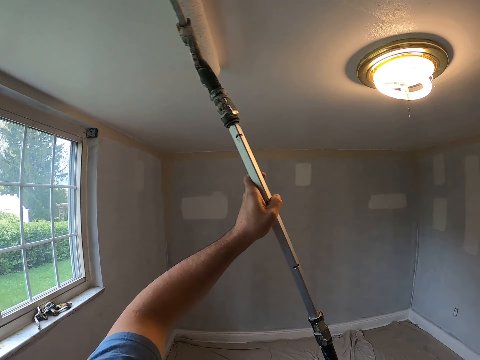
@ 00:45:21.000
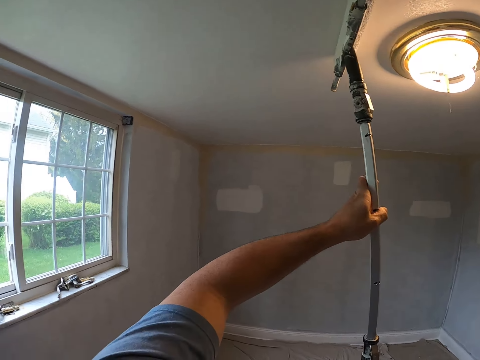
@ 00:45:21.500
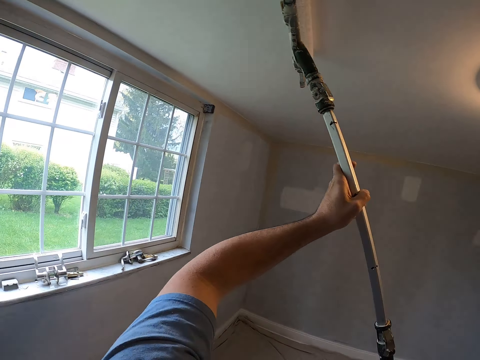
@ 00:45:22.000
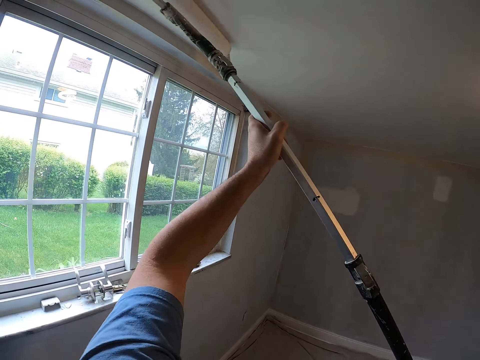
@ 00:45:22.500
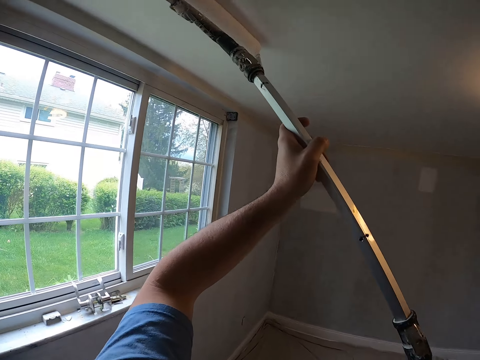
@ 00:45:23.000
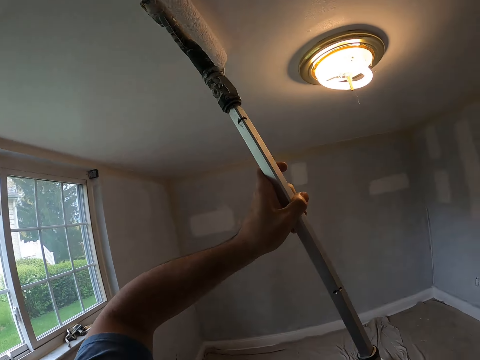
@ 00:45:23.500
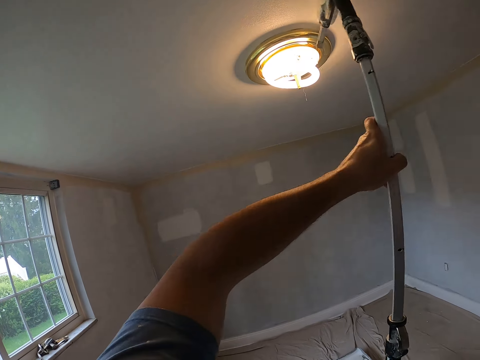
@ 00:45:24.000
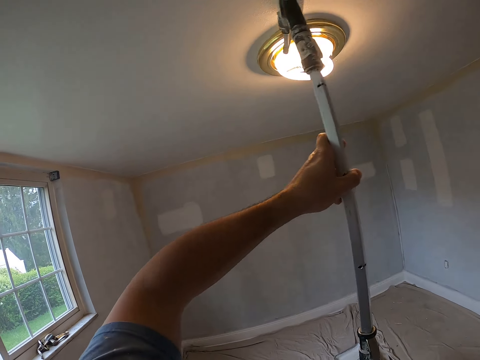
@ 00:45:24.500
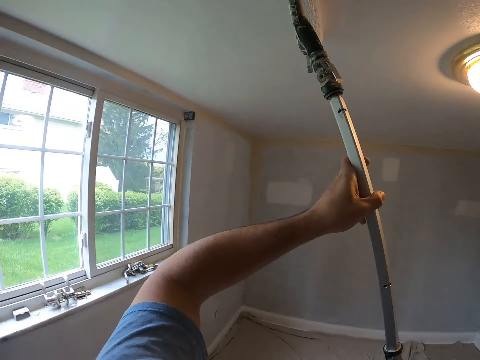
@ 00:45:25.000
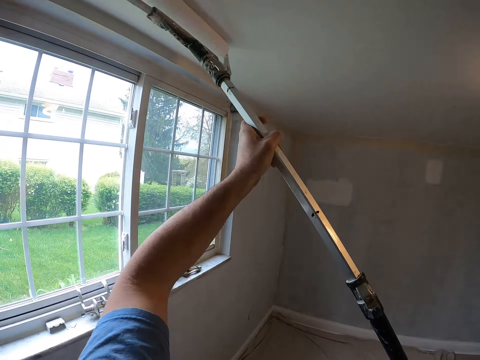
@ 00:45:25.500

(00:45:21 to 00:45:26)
The camera wearer paints the ceiling.

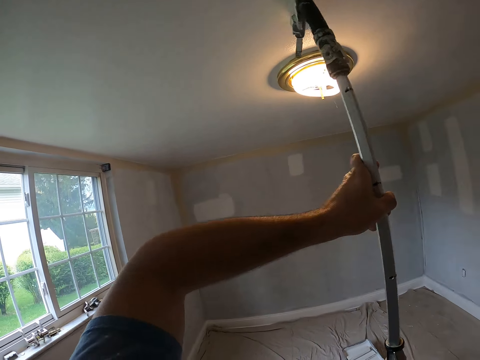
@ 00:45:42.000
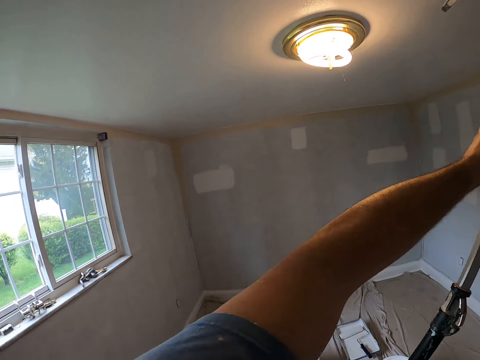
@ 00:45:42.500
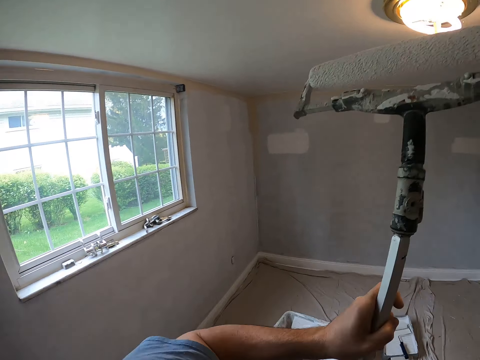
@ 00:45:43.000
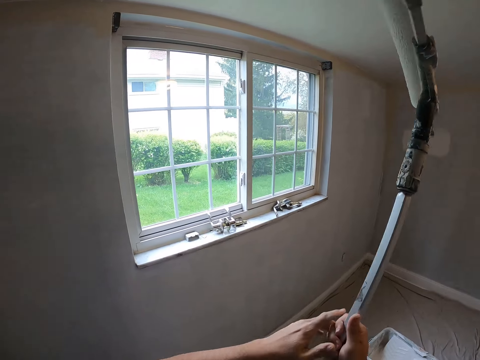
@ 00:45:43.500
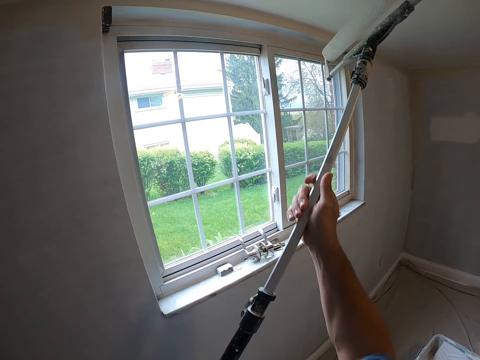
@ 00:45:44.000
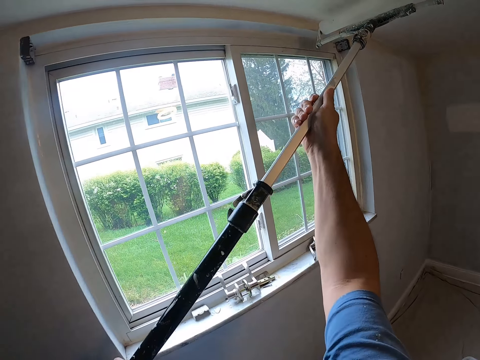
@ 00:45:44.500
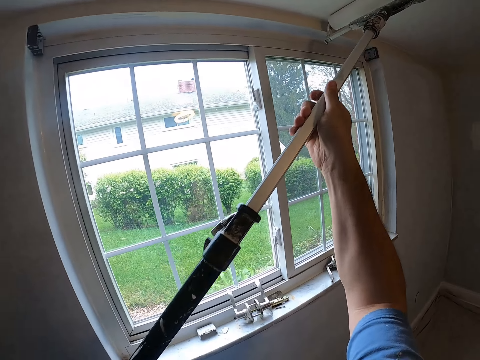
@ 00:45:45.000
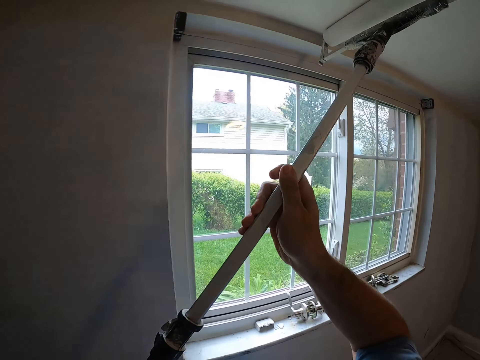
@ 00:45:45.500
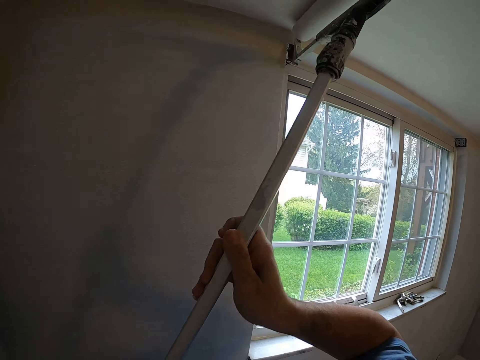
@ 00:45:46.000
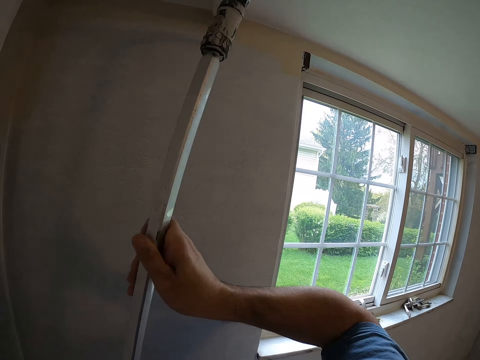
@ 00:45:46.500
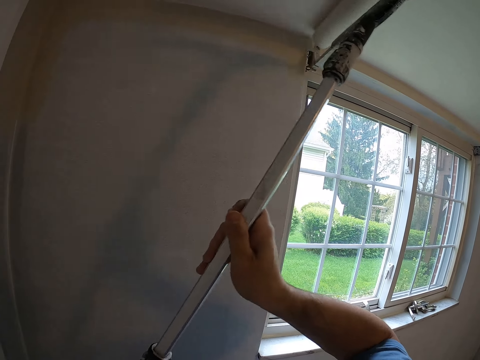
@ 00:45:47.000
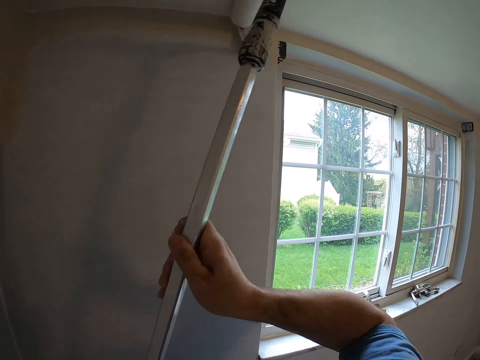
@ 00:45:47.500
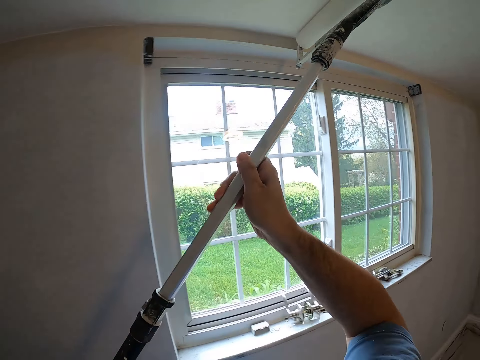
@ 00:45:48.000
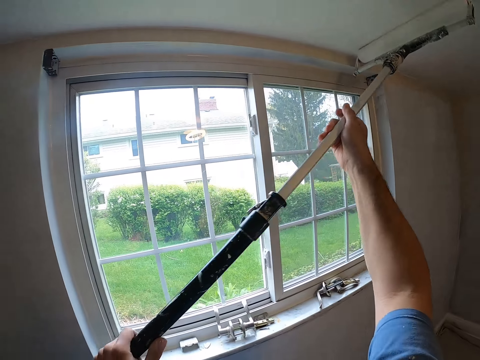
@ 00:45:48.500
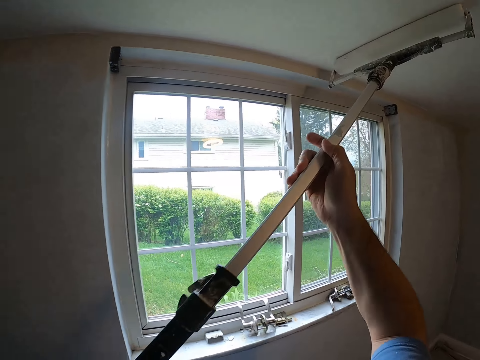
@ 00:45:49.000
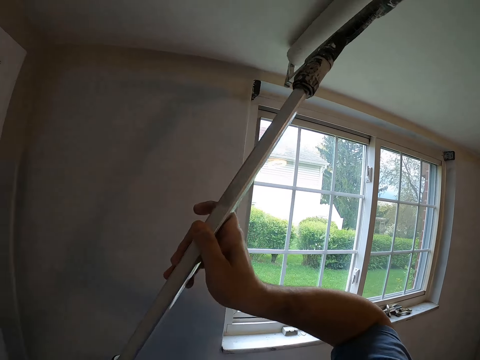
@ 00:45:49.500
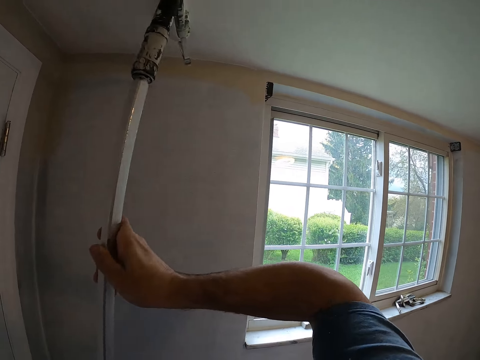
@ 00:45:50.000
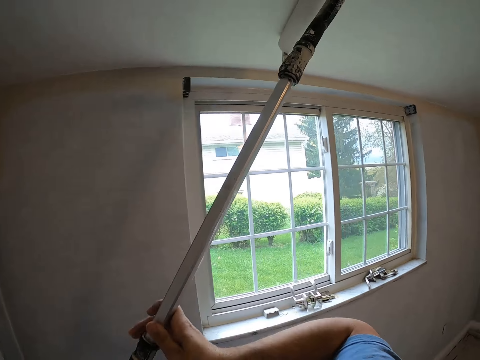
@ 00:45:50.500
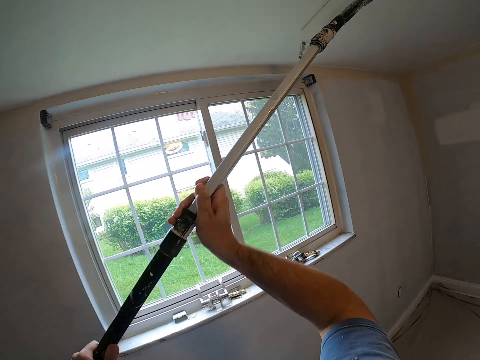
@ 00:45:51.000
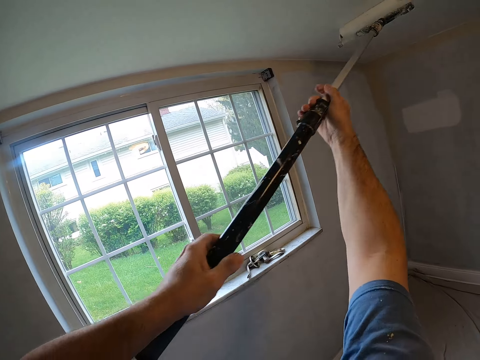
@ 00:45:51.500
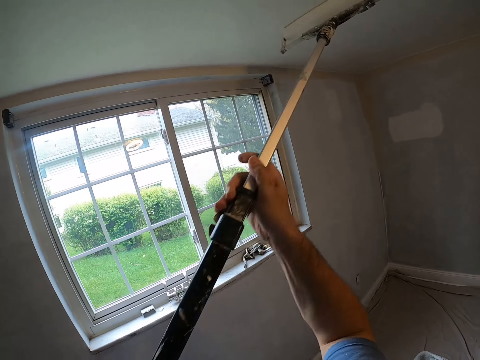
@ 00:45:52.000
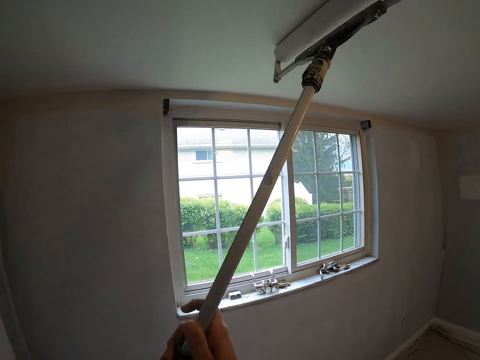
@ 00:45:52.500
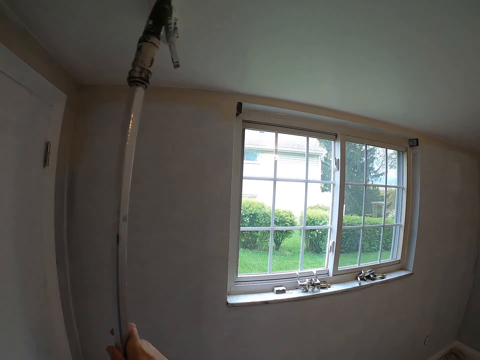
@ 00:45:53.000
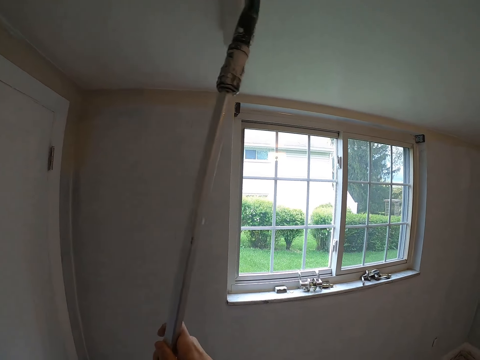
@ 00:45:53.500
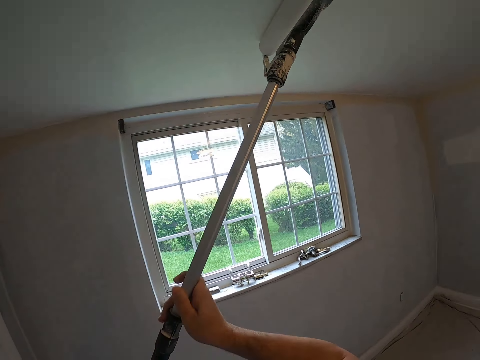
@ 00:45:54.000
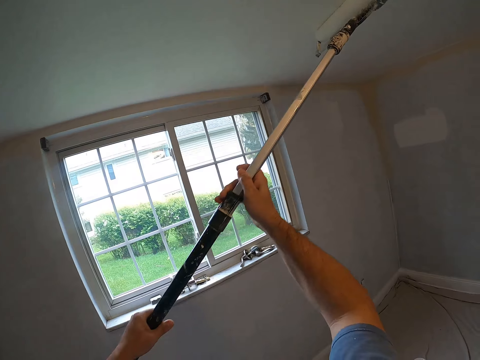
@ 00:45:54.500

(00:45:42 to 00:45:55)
The camera wearer turns the paintbrush. They paint the ceiling.

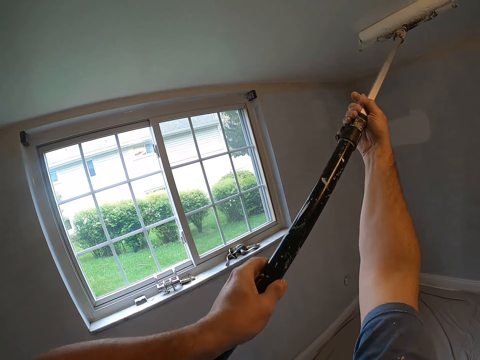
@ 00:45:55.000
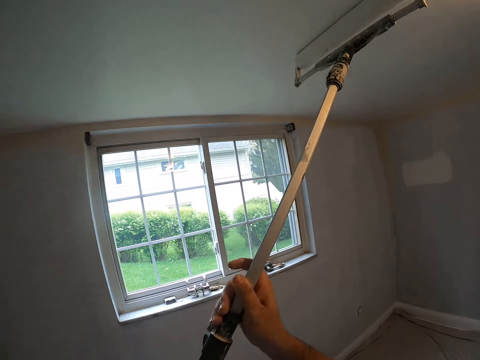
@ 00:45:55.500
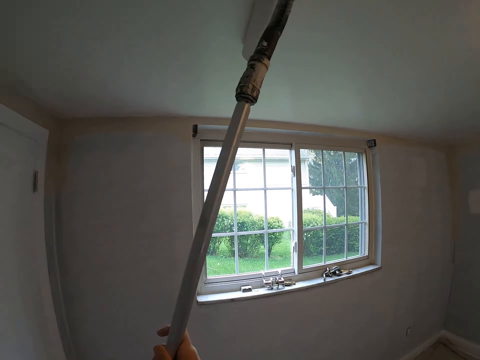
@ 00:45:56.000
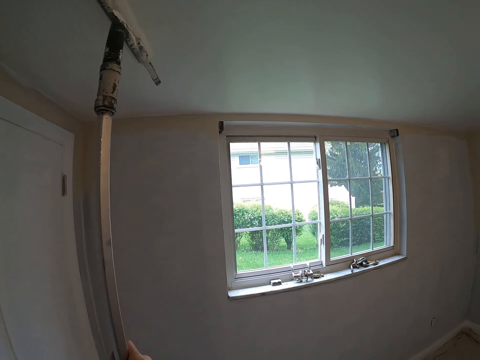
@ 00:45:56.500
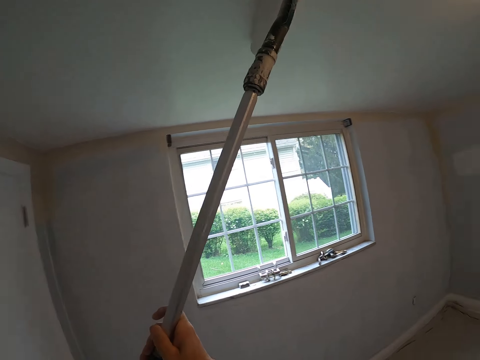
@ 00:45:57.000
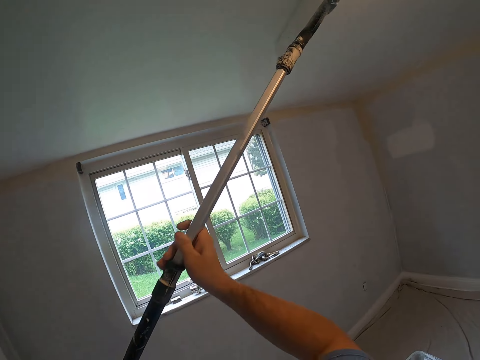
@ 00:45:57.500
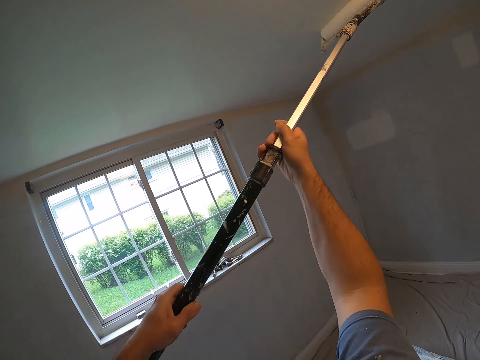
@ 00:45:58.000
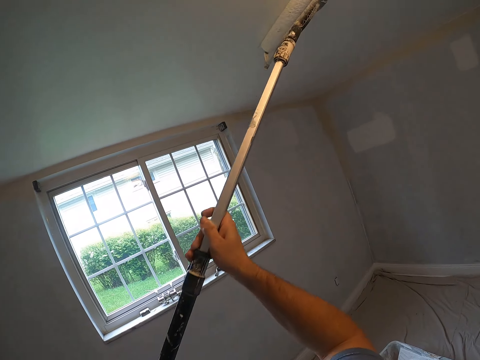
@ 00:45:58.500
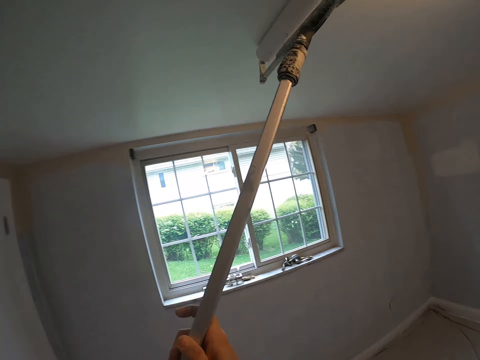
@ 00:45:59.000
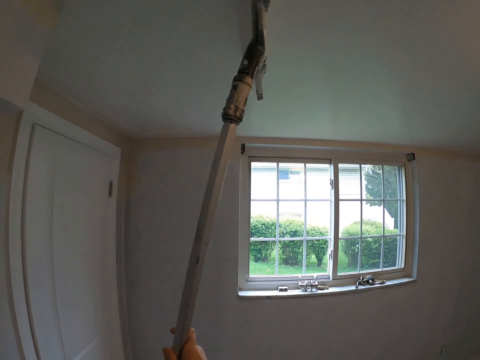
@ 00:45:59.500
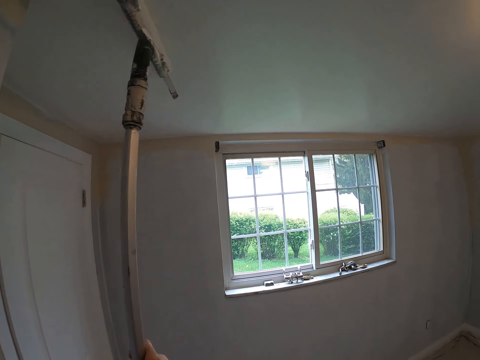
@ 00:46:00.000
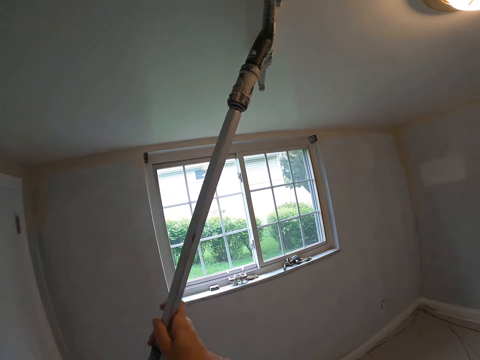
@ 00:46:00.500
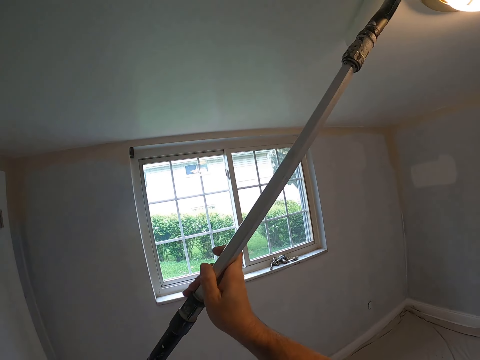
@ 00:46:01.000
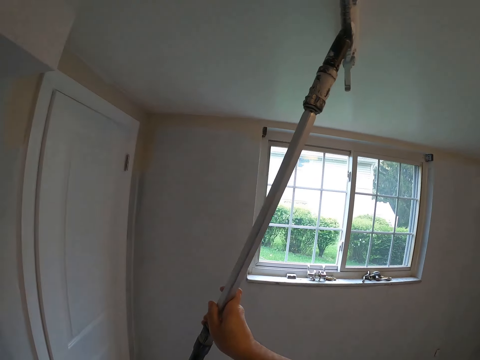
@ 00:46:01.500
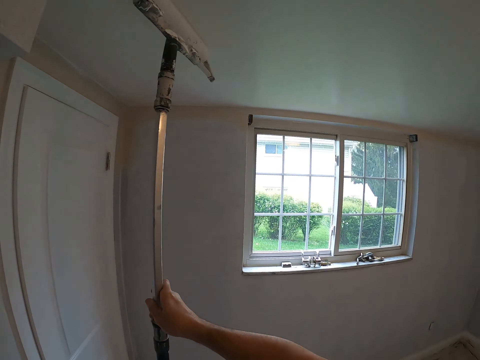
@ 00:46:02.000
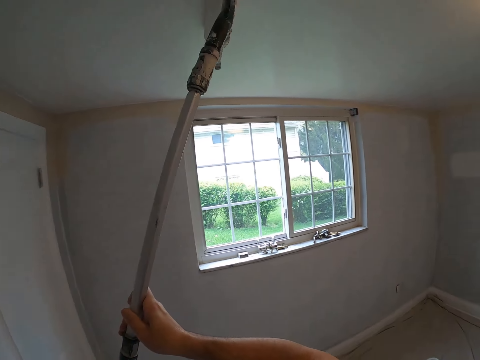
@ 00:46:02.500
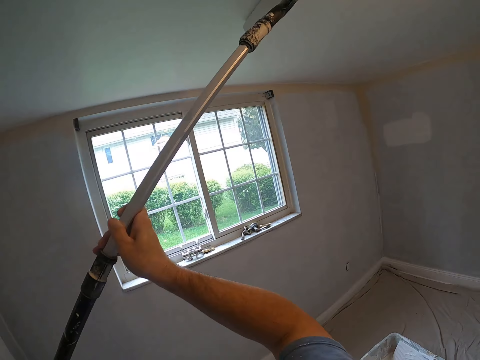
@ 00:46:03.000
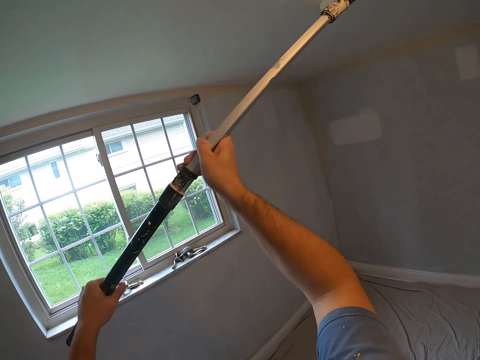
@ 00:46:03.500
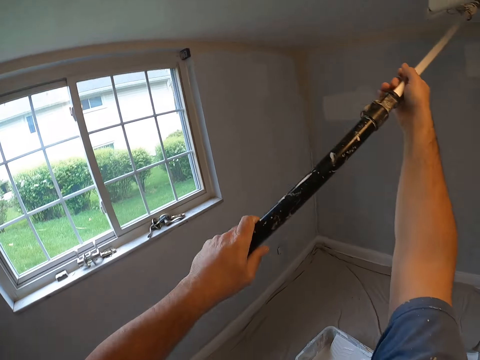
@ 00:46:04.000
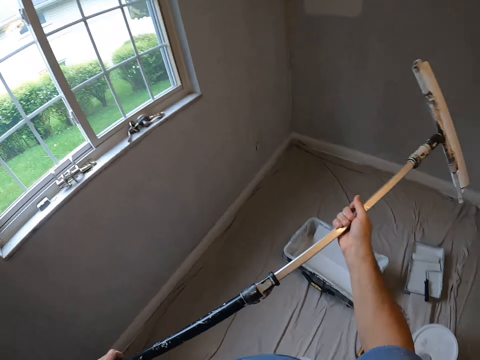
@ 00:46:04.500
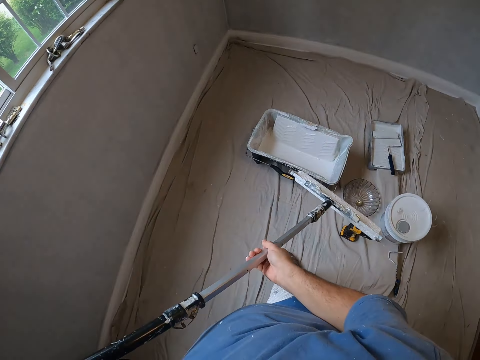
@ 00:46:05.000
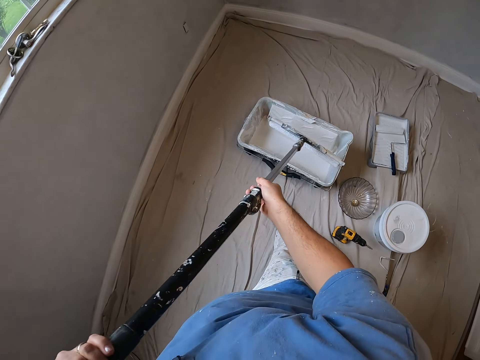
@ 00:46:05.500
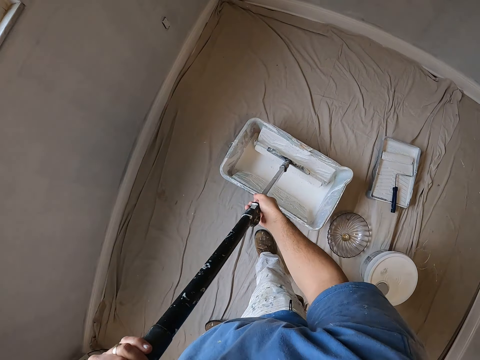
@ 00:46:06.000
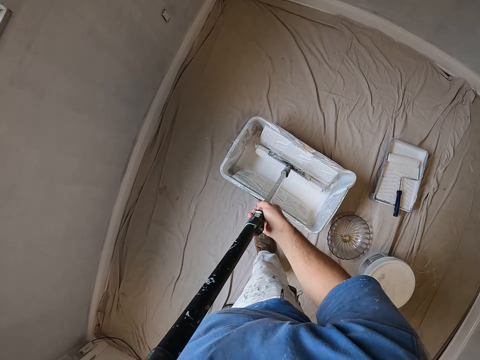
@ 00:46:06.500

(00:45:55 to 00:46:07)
The camera wearer dips the roller paintbrush in paint.
